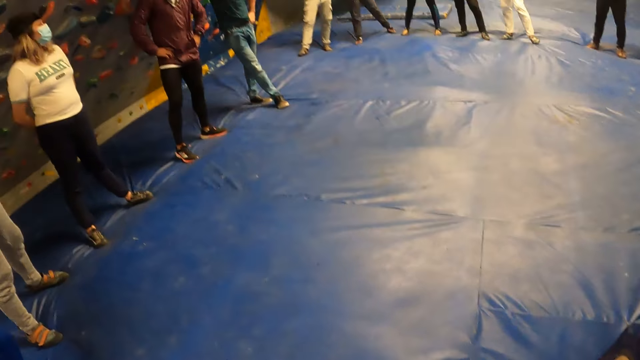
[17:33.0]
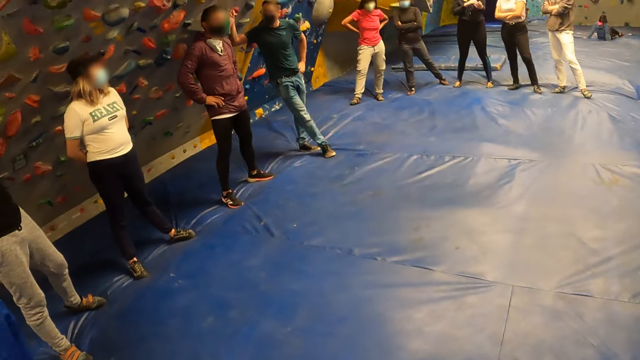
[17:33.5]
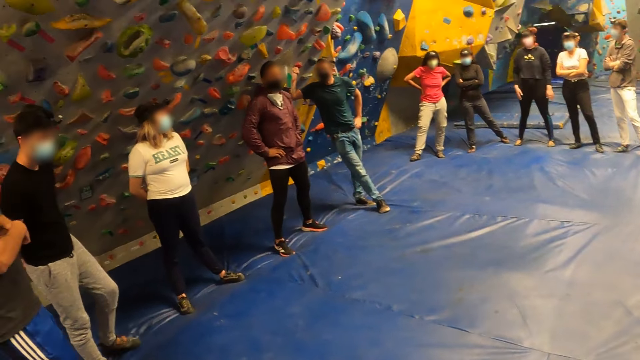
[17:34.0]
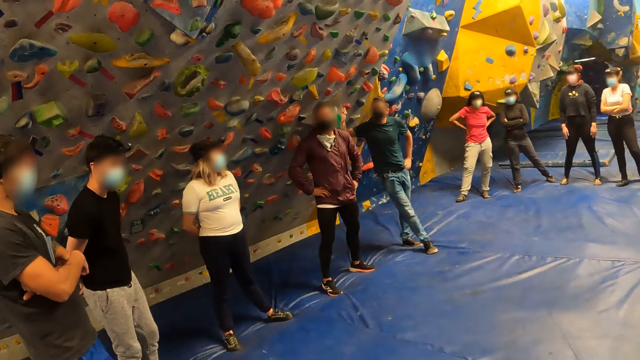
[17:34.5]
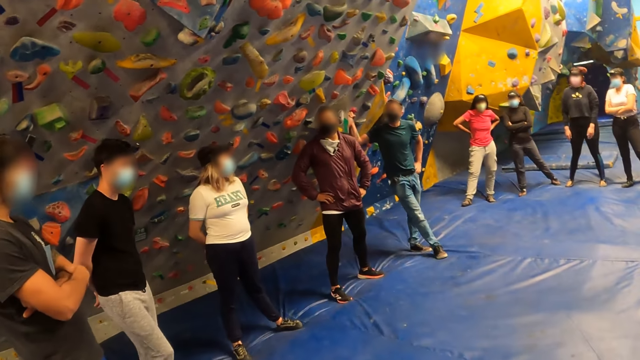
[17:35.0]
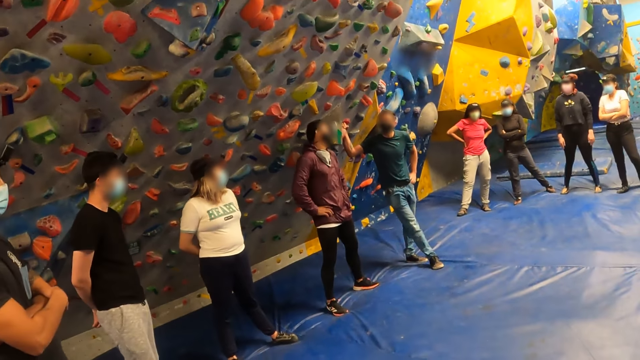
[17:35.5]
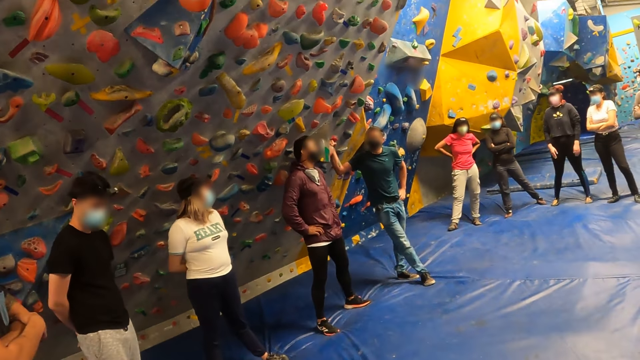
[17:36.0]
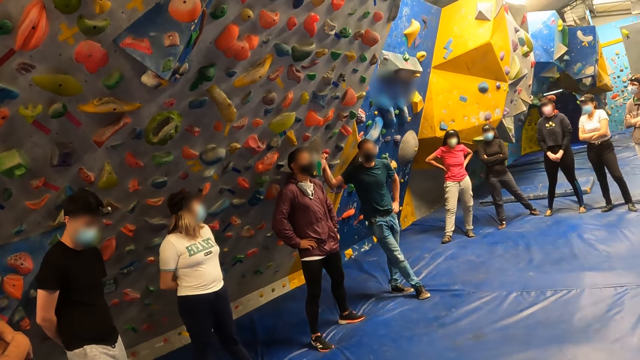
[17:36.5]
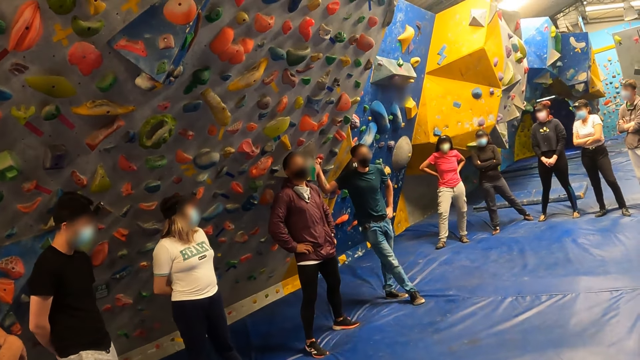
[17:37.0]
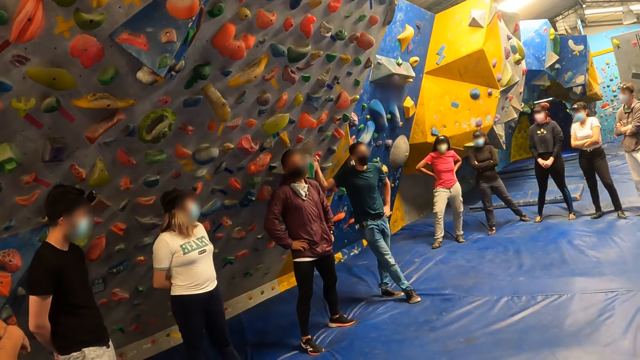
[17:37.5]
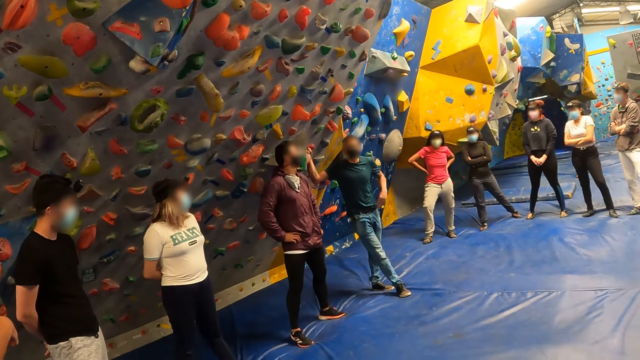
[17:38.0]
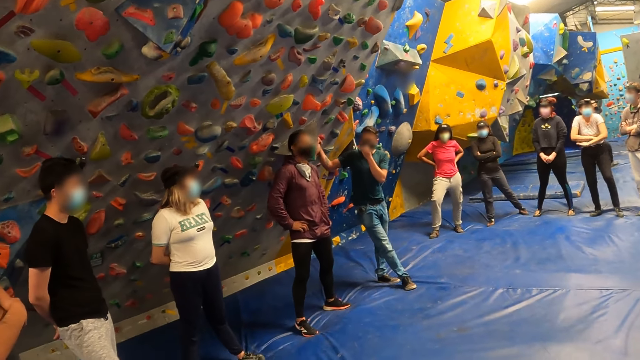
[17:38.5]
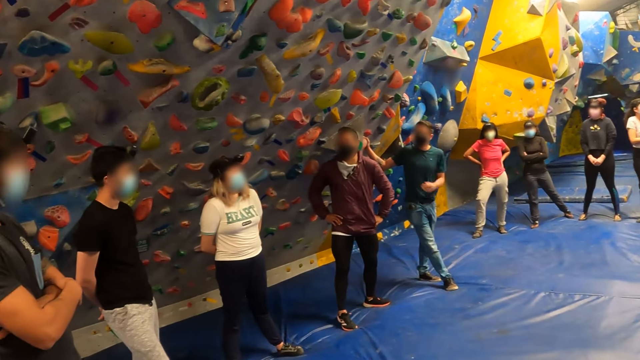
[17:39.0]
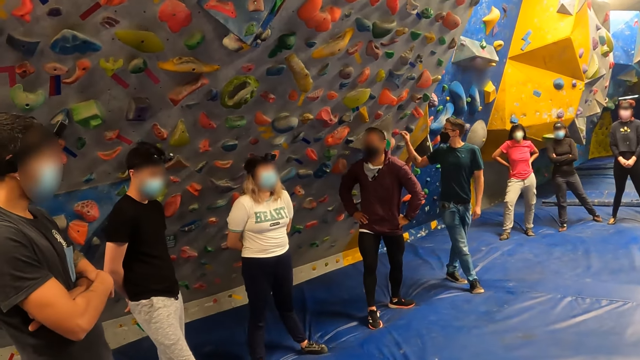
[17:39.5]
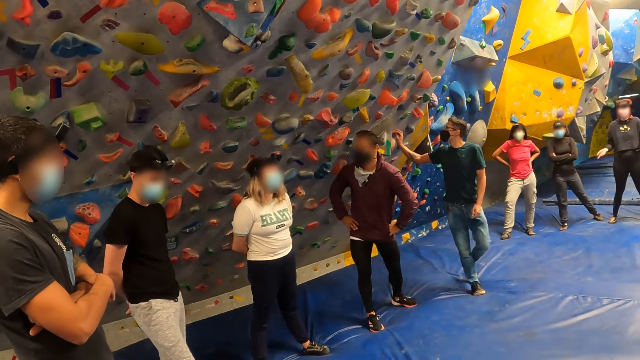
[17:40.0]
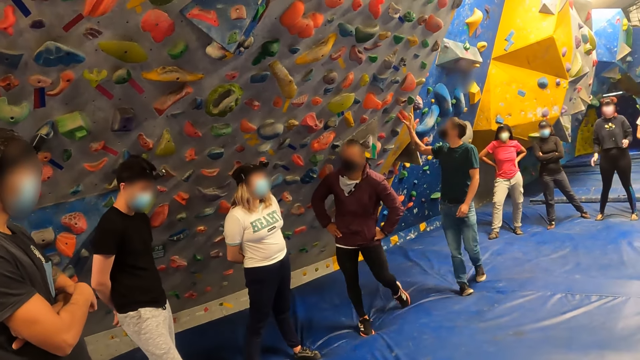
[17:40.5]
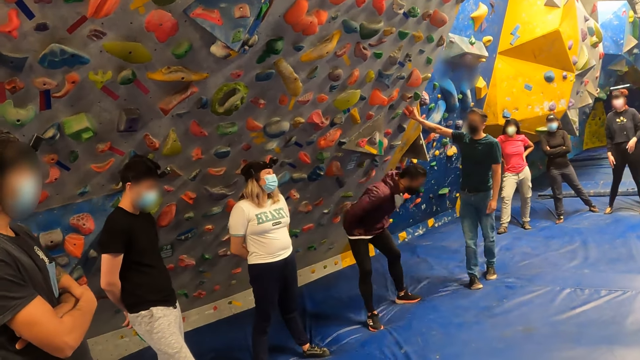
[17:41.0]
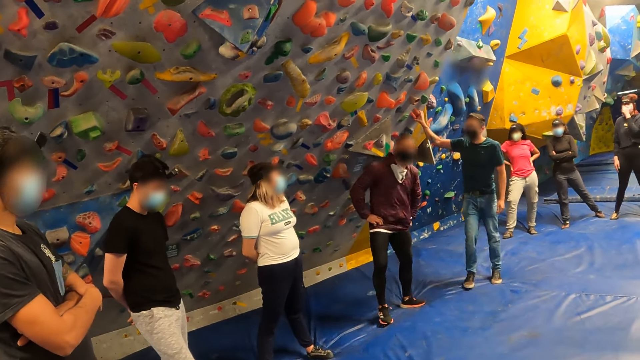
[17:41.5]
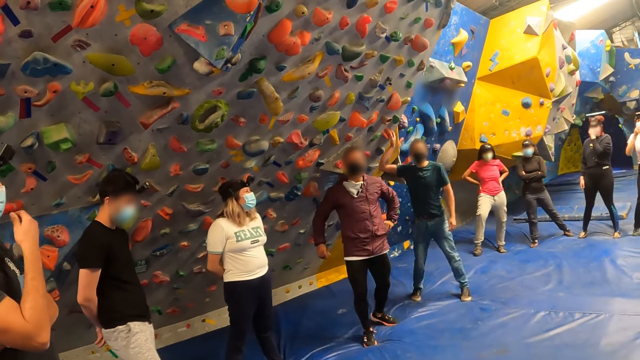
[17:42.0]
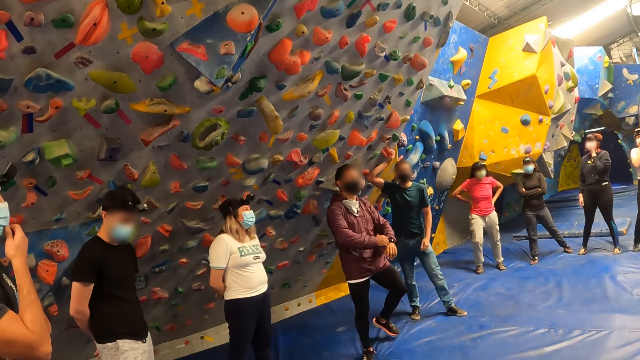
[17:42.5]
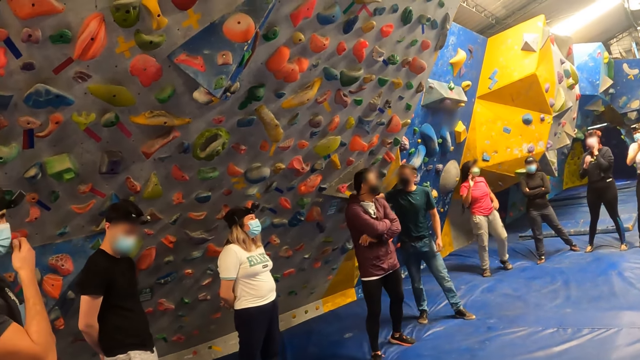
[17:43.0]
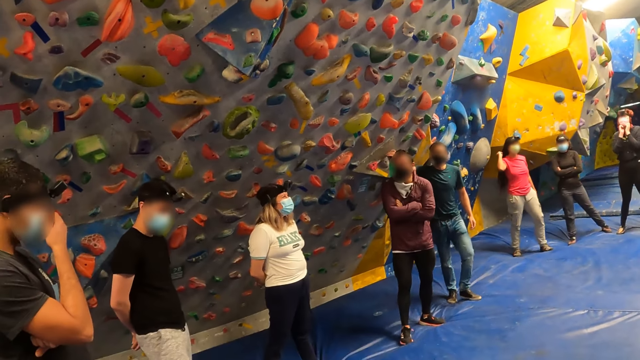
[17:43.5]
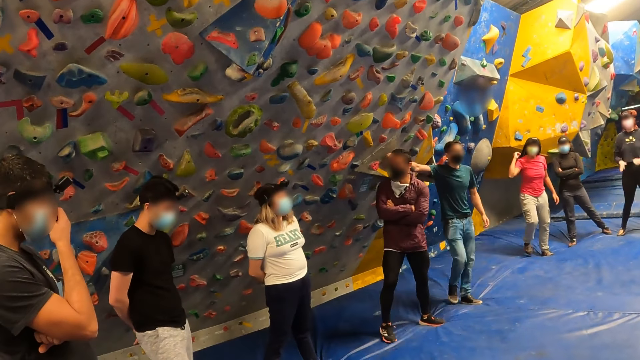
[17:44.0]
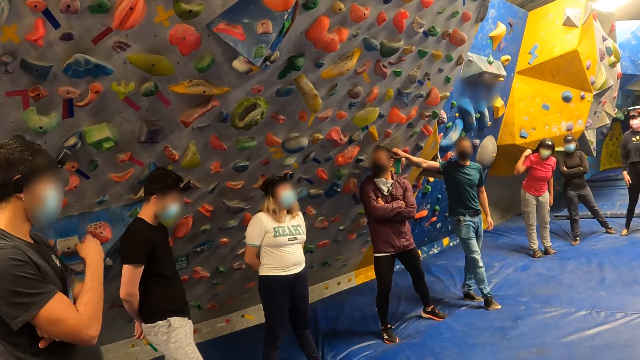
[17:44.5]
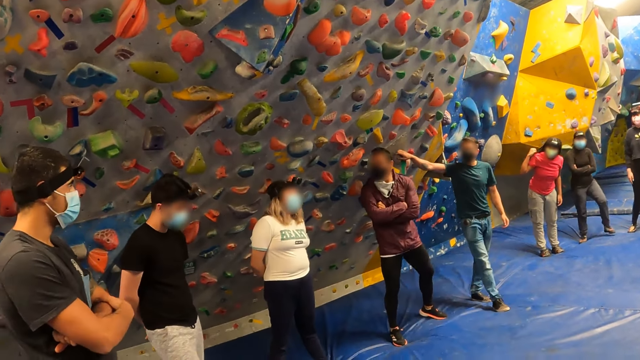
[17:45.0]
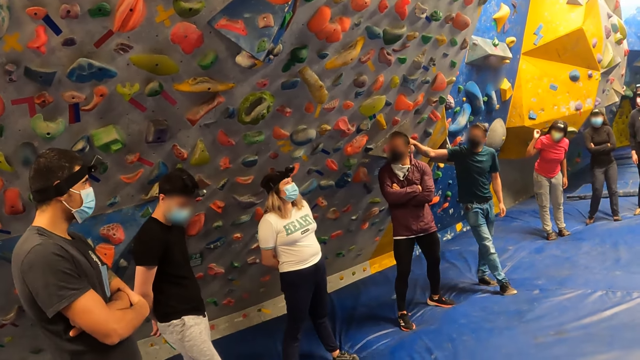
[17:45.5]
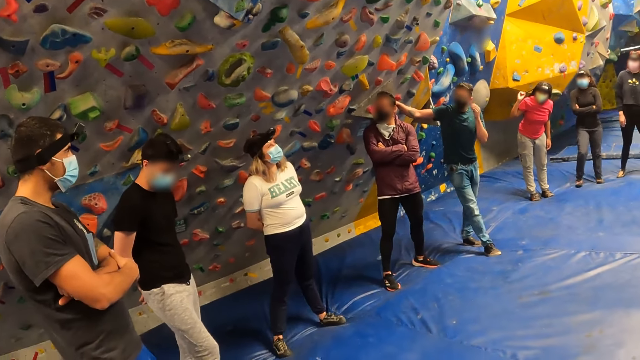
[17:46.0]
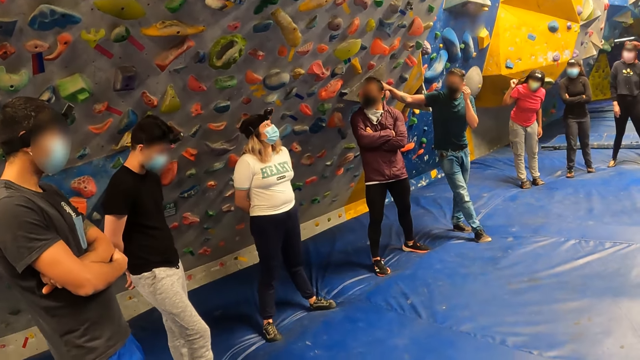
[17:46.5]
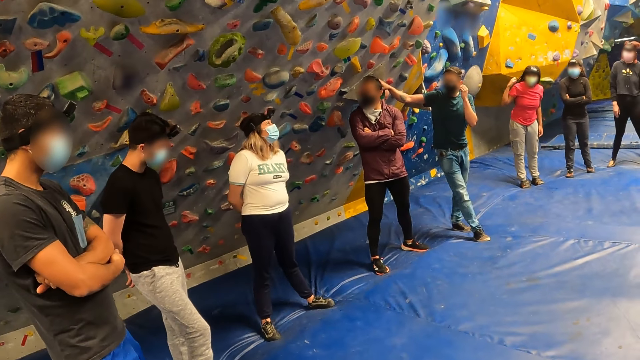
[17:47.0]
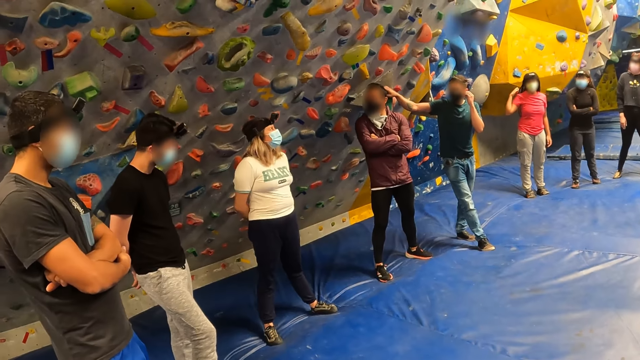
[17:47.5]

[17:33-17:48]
A lady puts her hands on her waist. A man stands next to another lady. The second lady crosses her hands. A third lady puts her hands on her leg. A fourth lady stands next to the first lady. An instructor addresses the camera wearer and others. Another man stands next to a third man. A fourth man swings. Another instructor adjusts a nose mask on his face with his left hand. The second lady moves her hand. The other instructor touches the climbing holds on a climbing wall with his right hand. The fourth man moves. The third lady touches her mask. The second man adjusts a nose mask on his face with his right hand. The first lady touches her hair. The second man folds his hands. The other instructor scratches his ear.

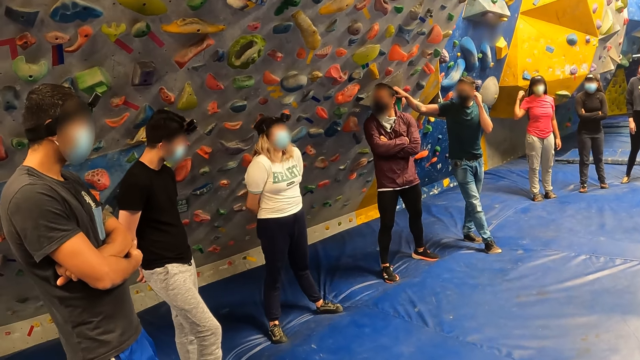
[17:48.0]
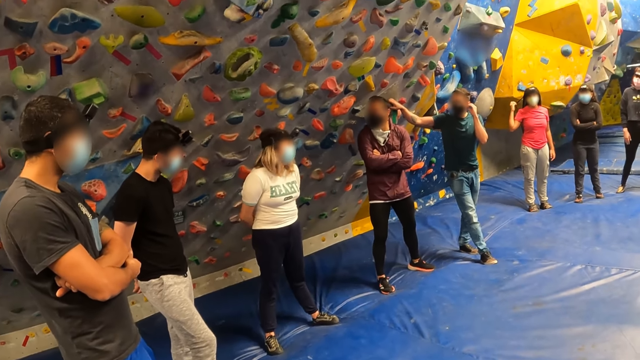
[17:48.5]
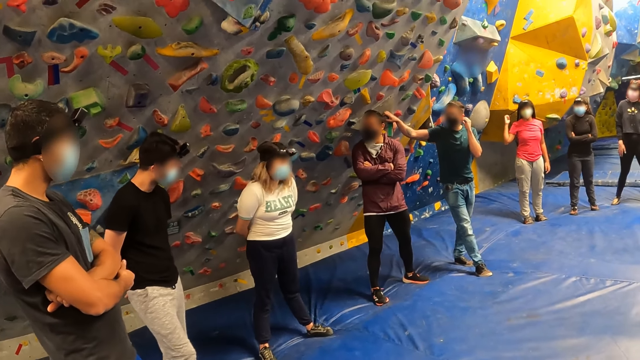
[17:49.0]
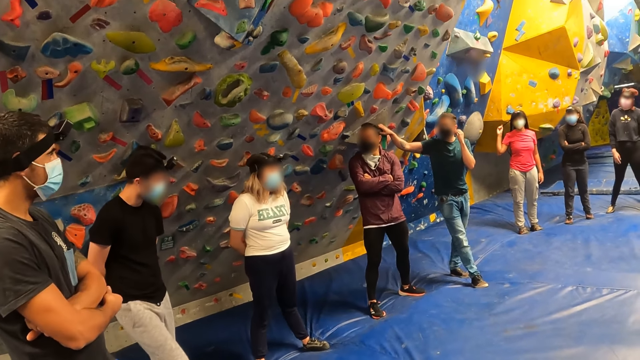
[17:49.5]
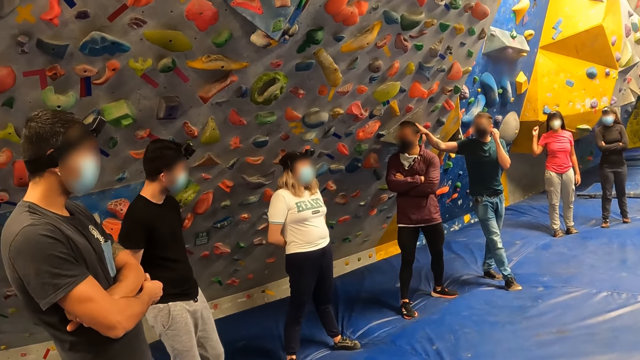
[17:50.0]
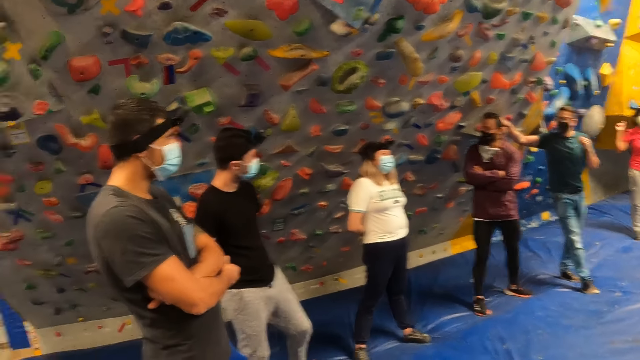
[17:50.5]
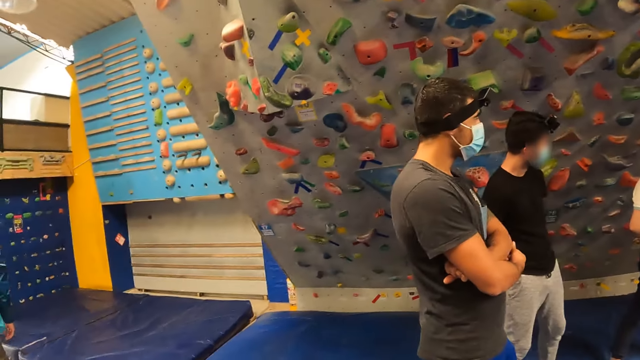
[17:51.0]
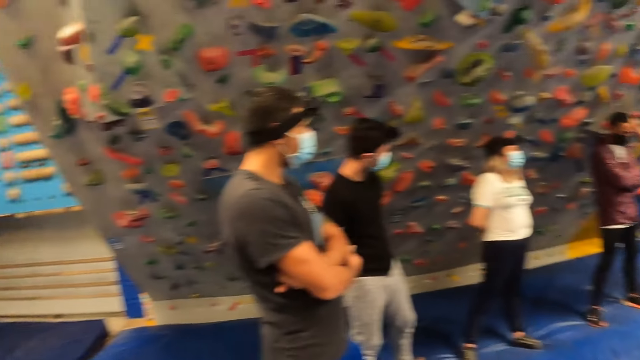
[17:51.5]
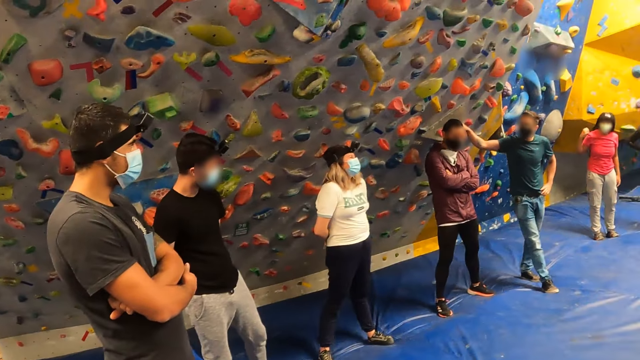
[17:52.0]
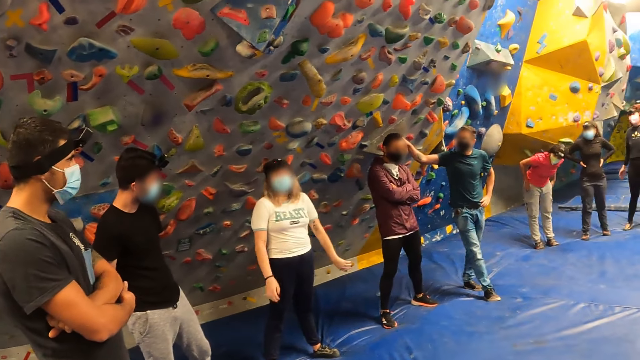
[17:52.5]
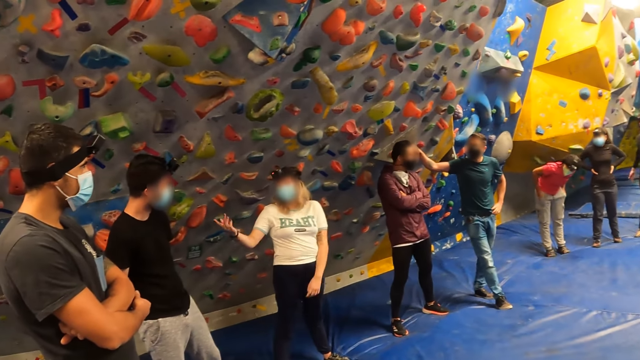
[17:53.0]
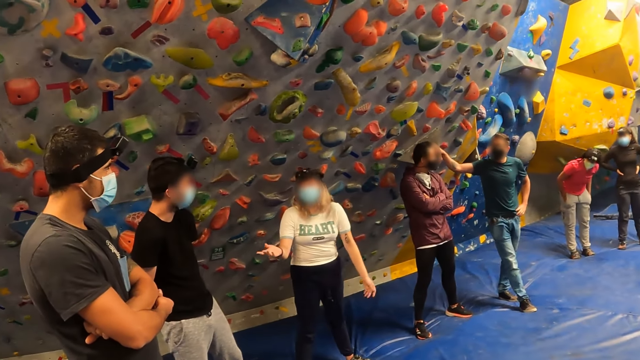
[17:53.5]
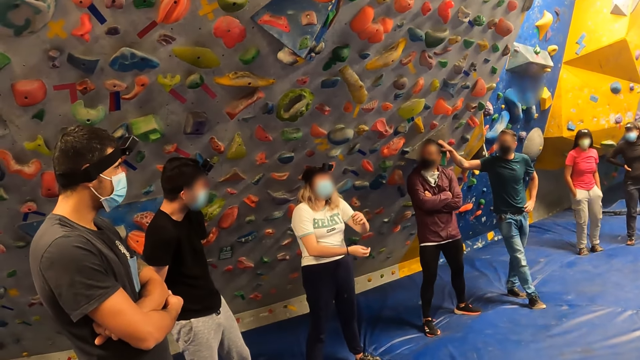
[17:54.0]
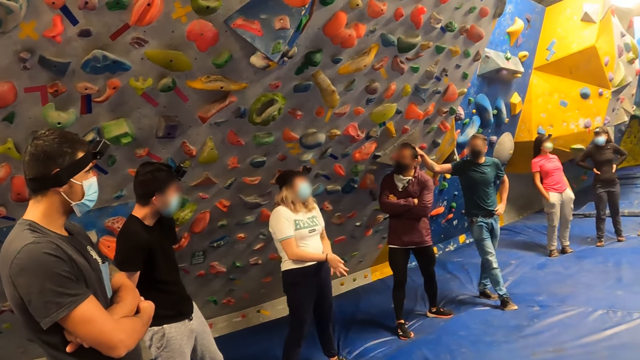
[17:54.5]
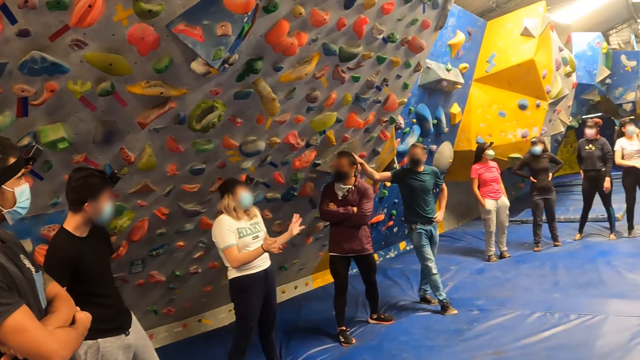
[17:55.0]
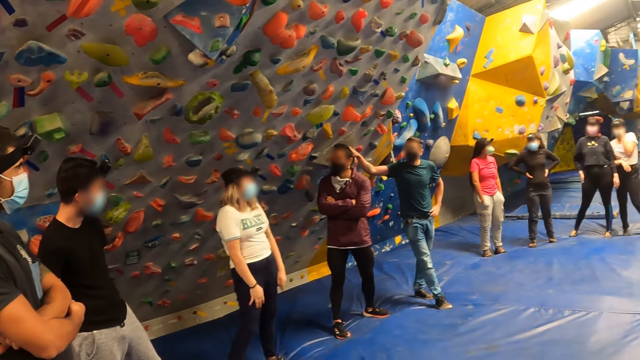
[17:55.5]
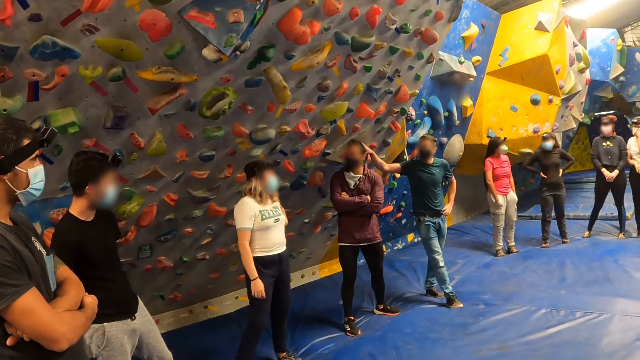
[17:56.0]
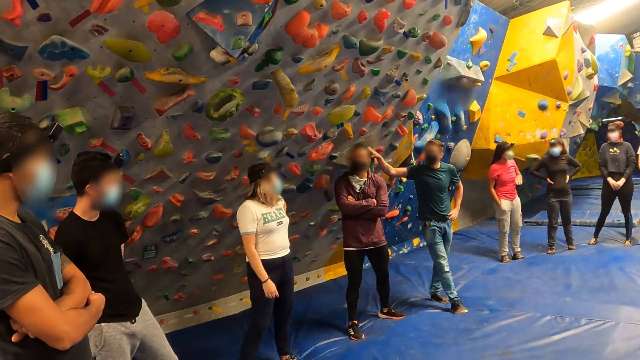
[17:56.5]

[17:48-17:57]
A man stands beside a lady. Another man stands beside the first man. Another lady bends. A third lady puts her hands on her waist. The first lady gestures with both hands. A fourth lady stands beside the third lady. The second lady stands. A fifth lady moves close to the fourth lady. The fourth lady puts her hands together. The second lady scratches her arm.
